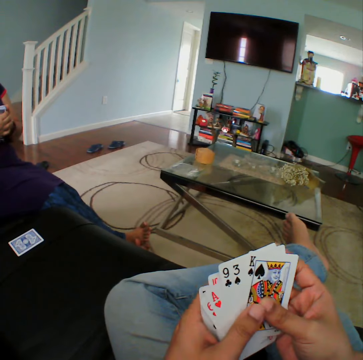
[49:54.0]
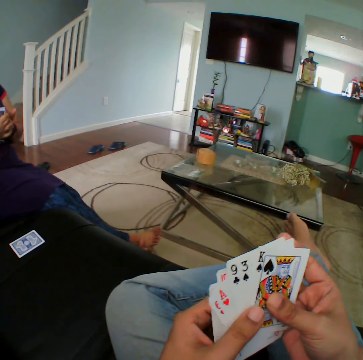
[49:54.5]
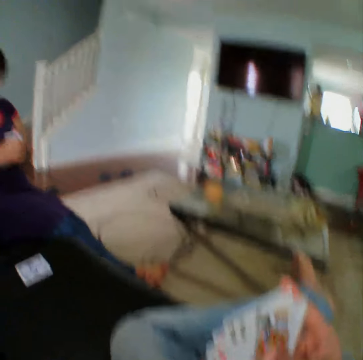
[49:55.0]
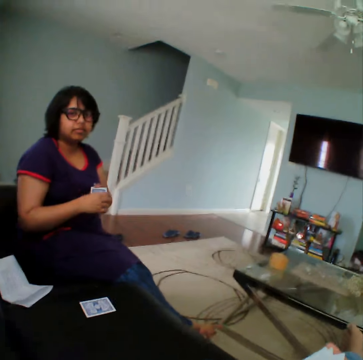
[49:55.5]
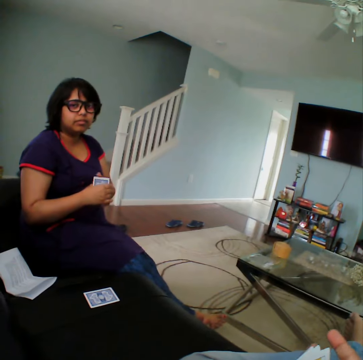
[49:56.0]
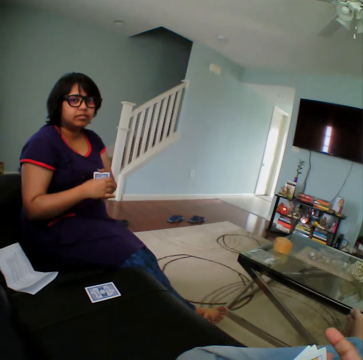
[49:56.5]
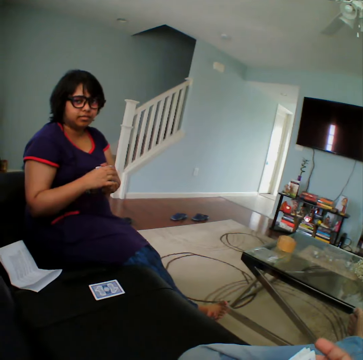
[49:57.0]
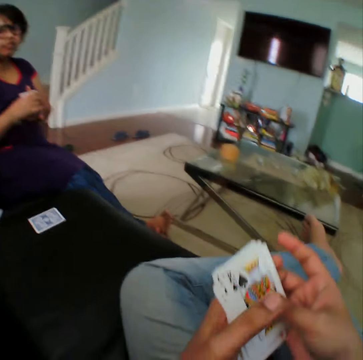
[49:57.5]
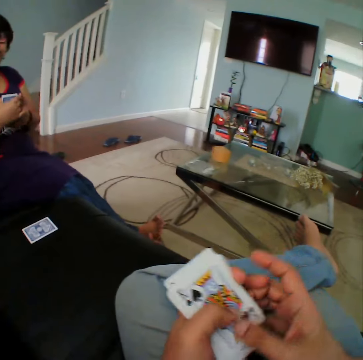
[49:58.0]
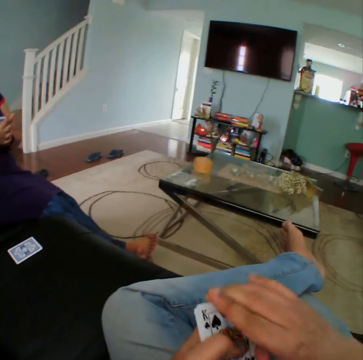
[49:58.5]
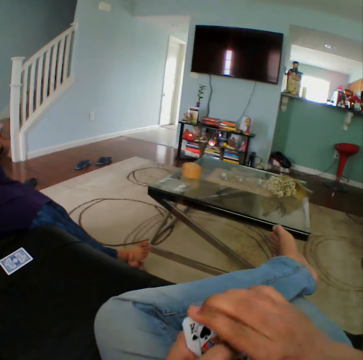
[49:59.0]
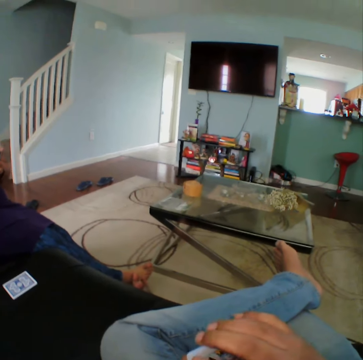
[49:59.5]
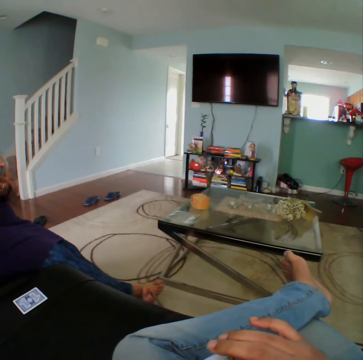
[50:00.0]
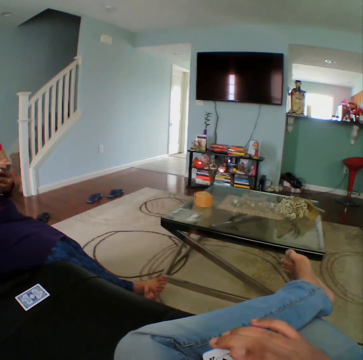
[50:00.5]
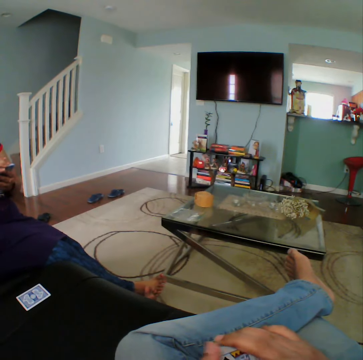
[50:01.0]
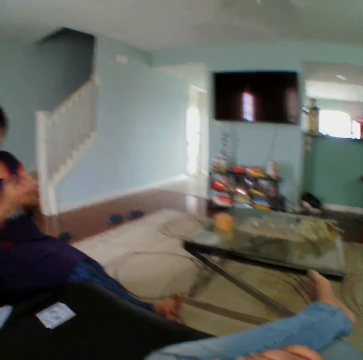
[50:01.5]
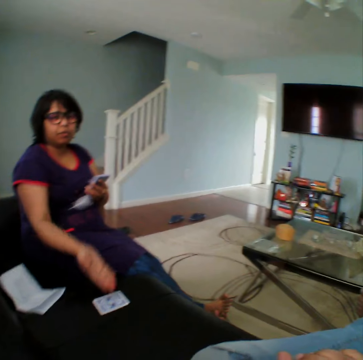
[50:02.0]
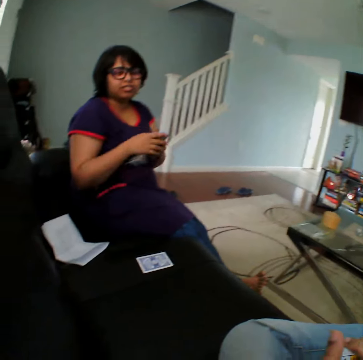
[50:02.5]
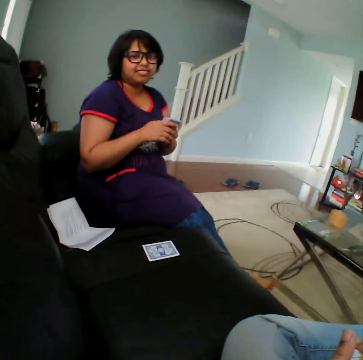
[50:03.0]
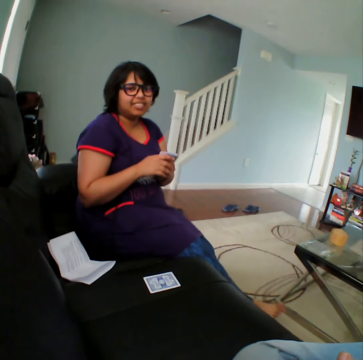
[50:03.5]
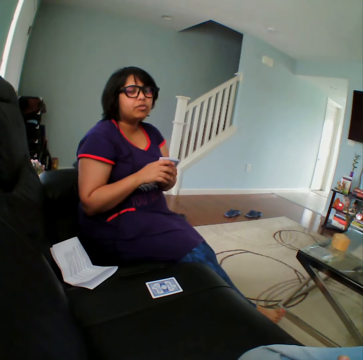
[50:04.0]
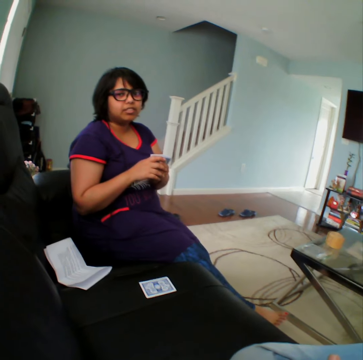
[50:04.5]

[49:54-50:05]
The camera wearer stares at a woman. He inspects the cards on his hands. The woman talks to the camera wearer.

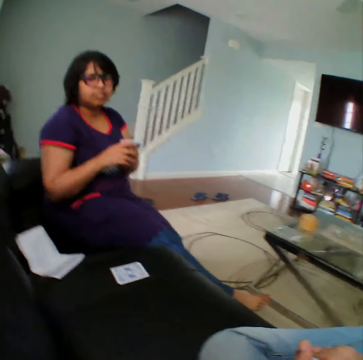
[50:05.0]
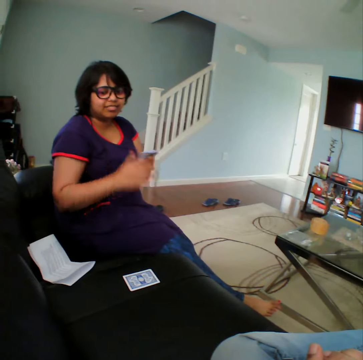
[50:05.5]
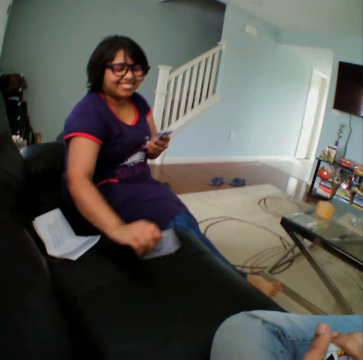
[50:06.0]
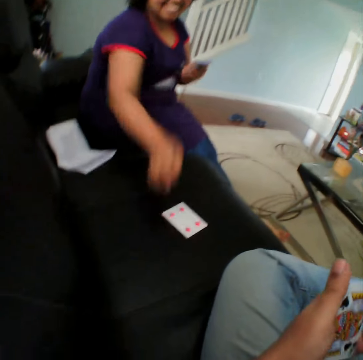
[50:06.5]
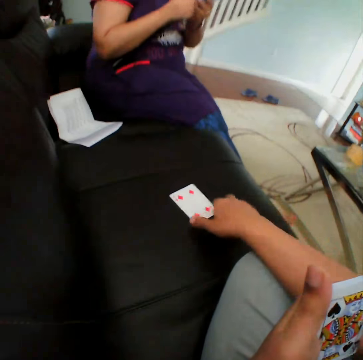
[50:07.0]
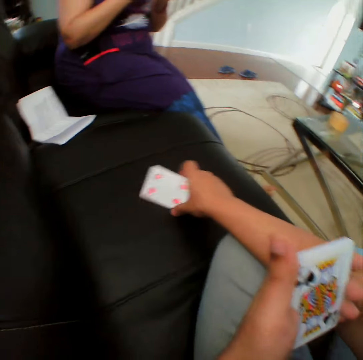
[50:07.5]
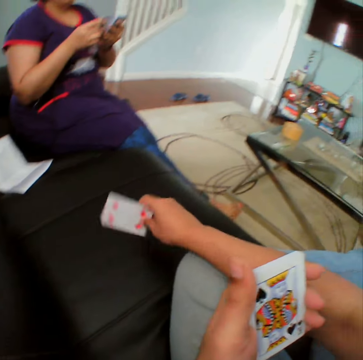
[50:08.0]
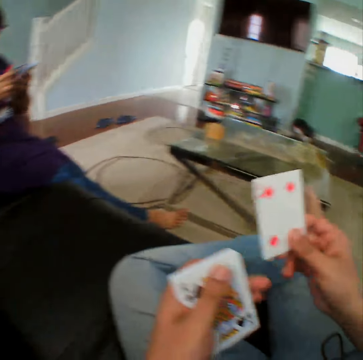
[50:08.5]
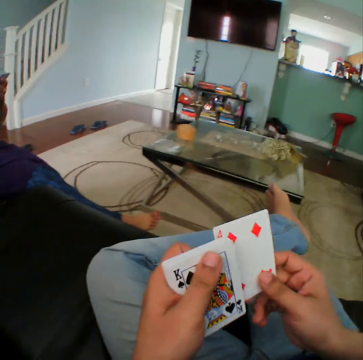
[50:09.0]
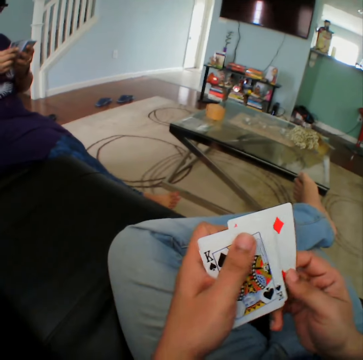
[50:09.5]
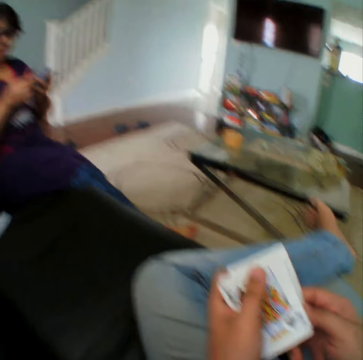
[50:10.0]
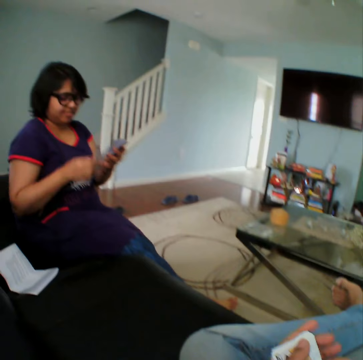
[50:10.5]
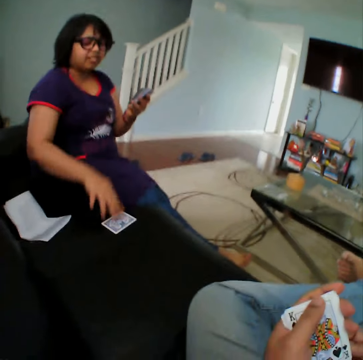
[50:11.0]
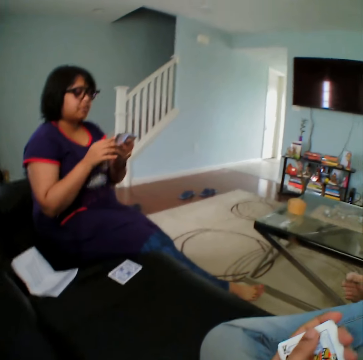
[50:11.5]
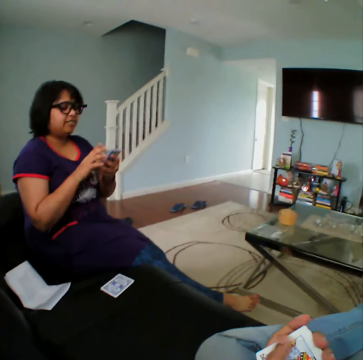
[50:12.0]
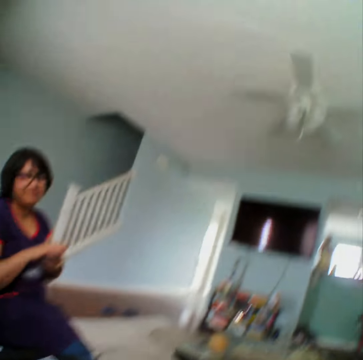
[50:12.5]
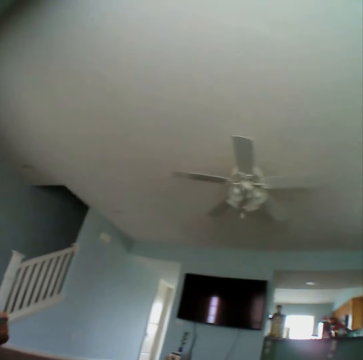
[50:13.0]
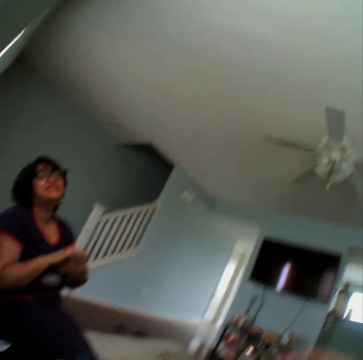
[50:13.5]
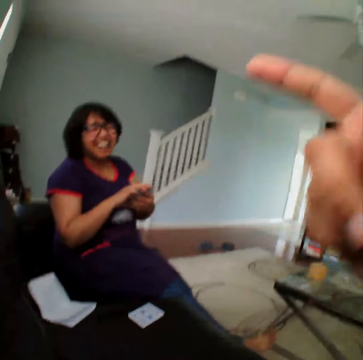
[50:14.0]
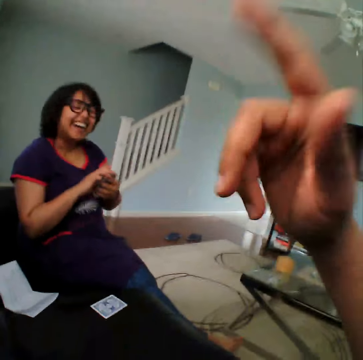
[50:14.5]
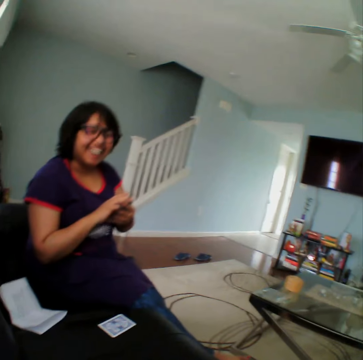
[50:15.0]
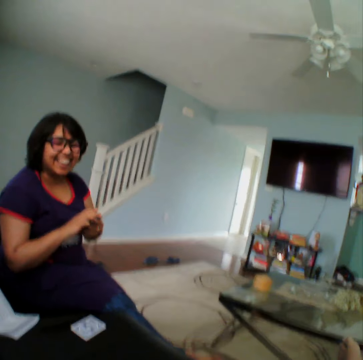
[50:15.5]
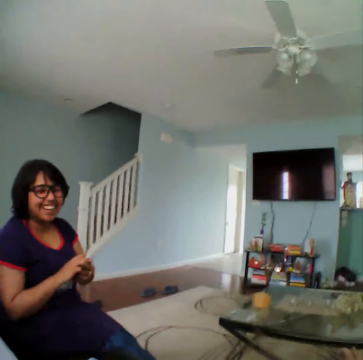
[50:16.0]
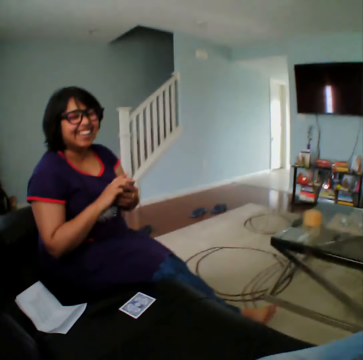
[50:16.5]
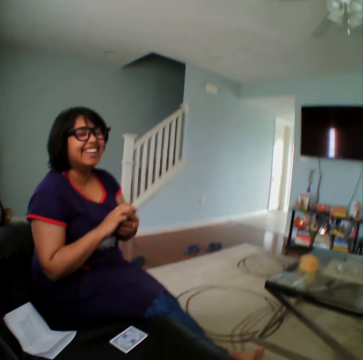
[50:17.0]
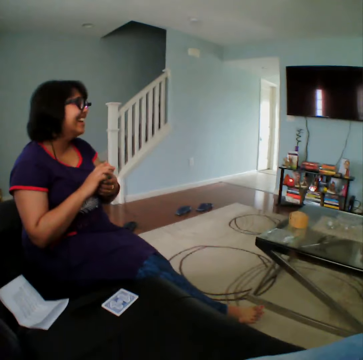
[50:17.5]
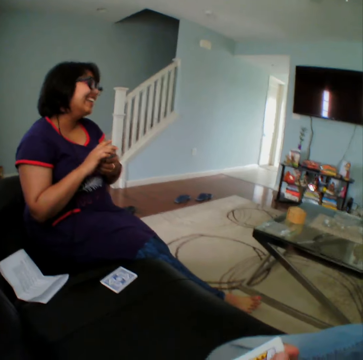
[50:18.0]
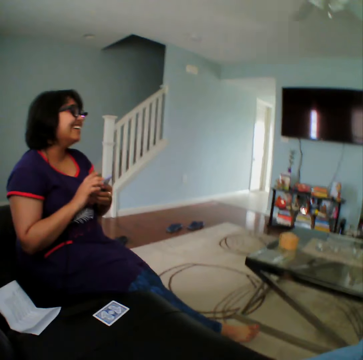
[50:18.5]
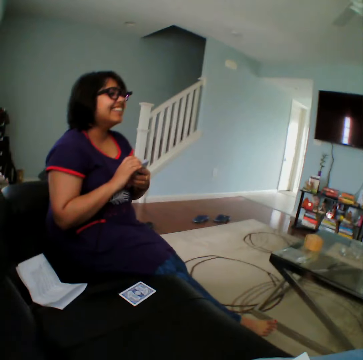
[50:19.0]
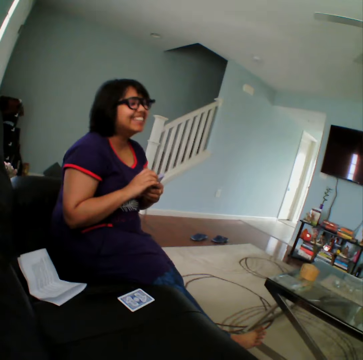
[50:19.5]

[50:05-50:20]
A woman inspects a card on the sofa. The camera wearer picks a card from the sofa. He inspects the cards on his hands. The woman places a card on the sofa. The camera wearer stares at the woman. He looks around the apartment. He talks to the woman.

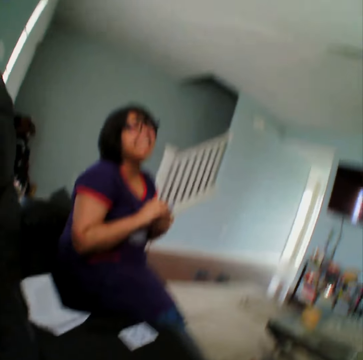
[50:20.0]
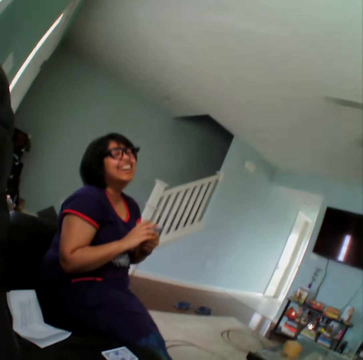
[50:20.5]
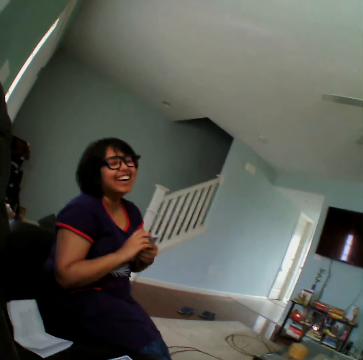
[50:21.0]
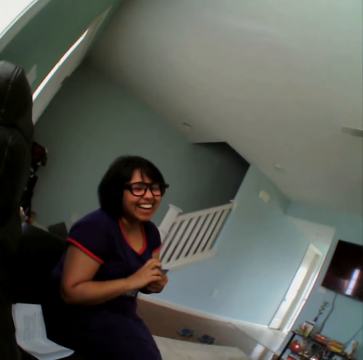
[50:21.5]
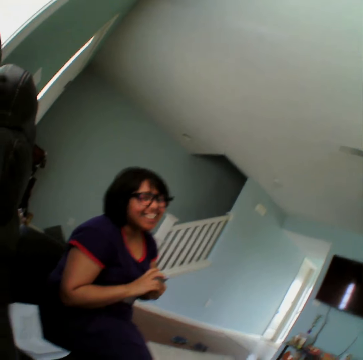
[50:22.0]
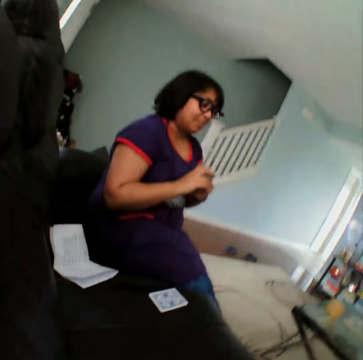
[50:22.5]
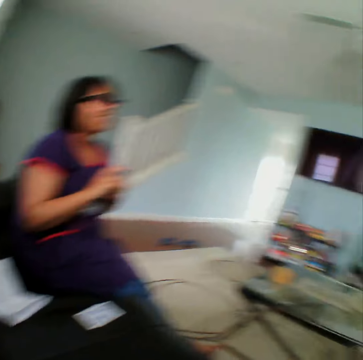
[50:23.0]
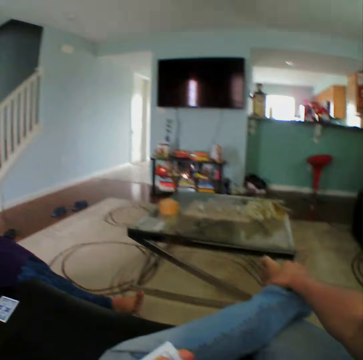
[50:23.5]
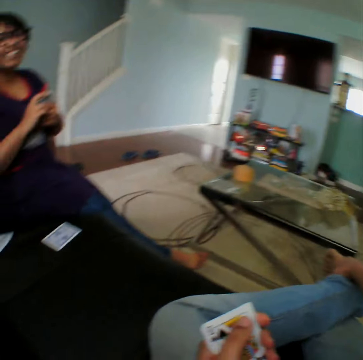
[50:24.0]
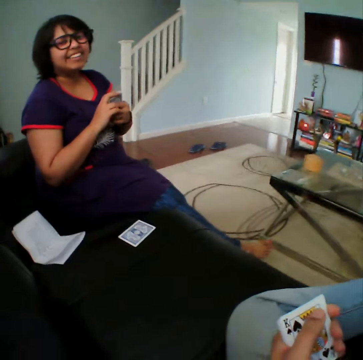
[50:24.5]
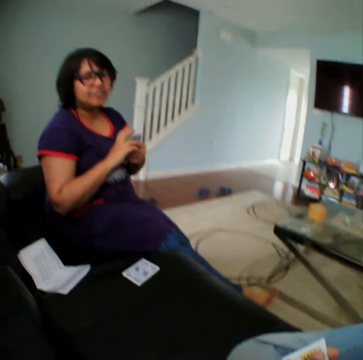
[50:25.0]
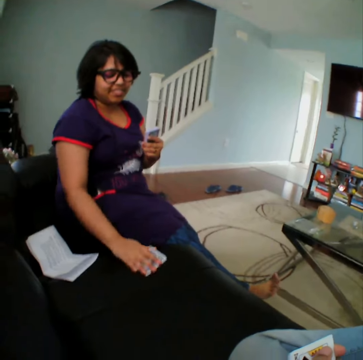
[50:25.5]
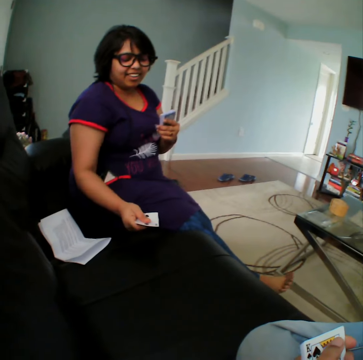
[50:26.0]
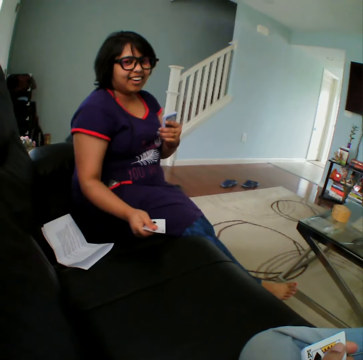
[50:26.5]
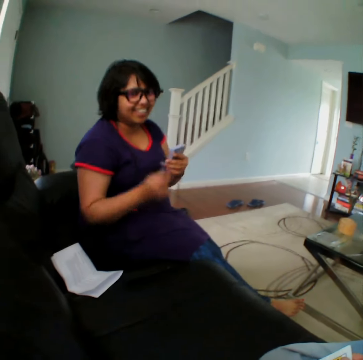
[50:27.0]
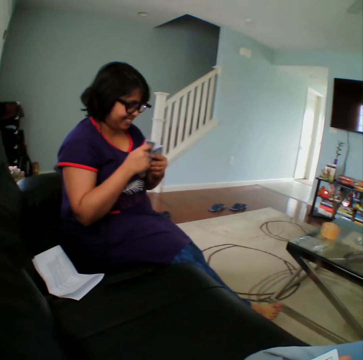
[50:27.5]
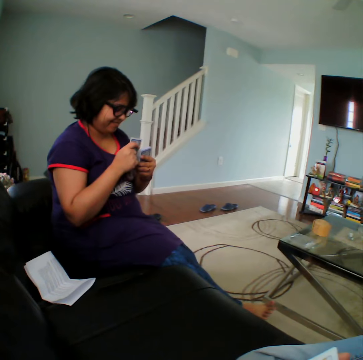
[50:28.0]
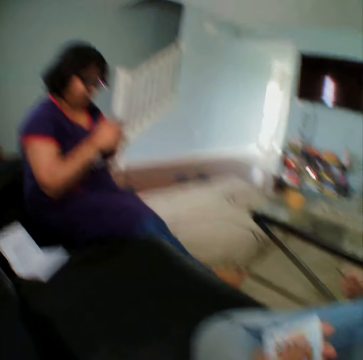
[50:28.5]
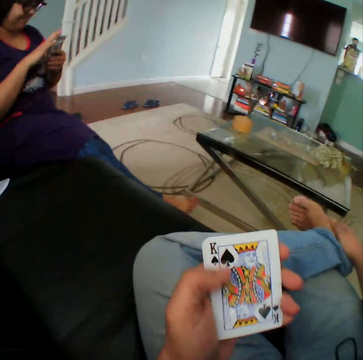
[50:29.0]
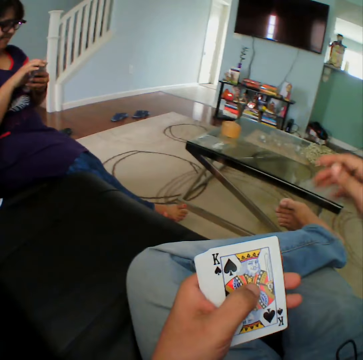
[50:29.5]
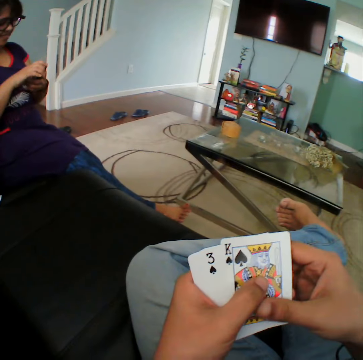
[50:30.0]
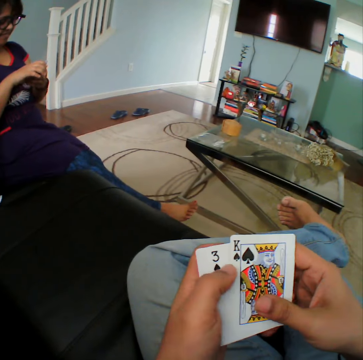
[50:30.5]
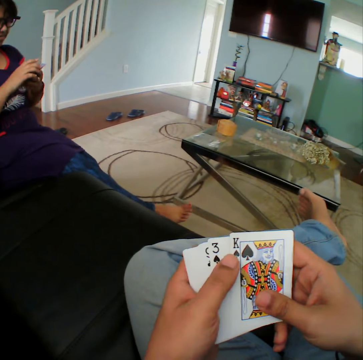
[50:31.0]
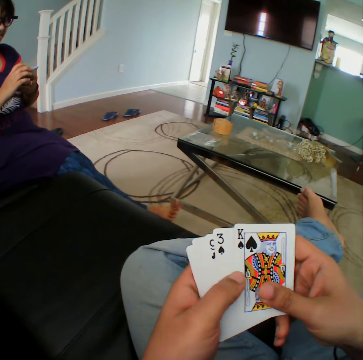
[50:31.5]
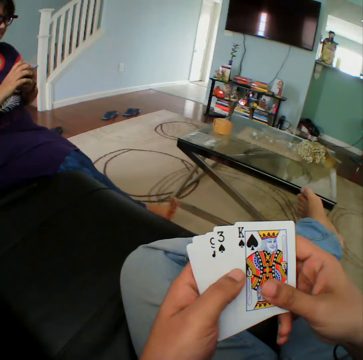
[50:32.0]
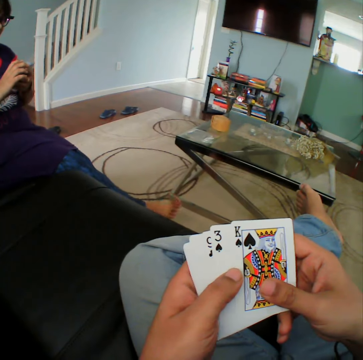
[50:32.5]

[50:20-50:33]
The camera wearer looks around the apartment. A woman picks a card from the sofa. The camera wearer talks to the woman. He inspects the cards on his hands.
